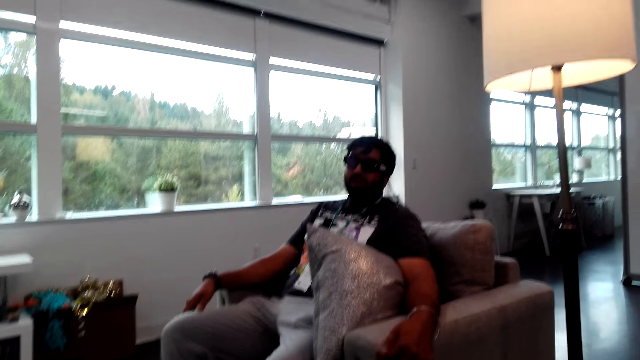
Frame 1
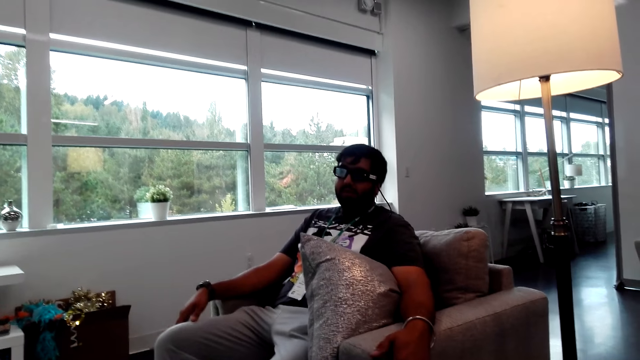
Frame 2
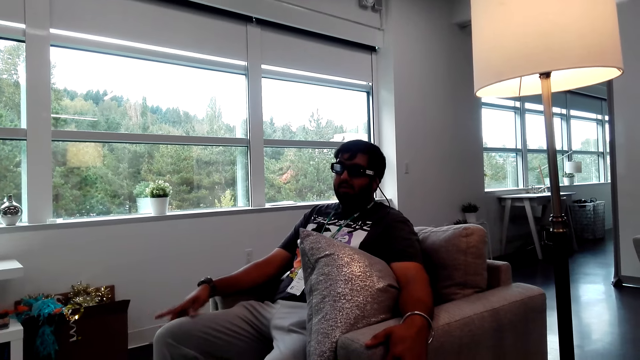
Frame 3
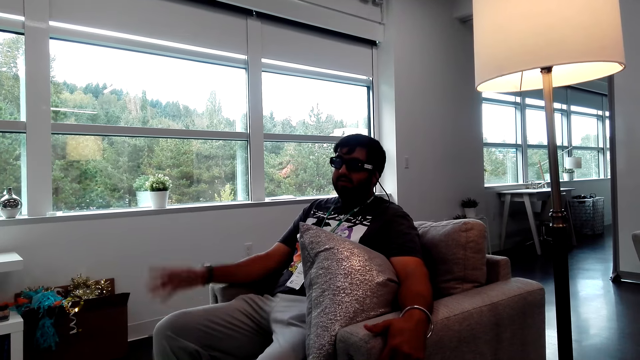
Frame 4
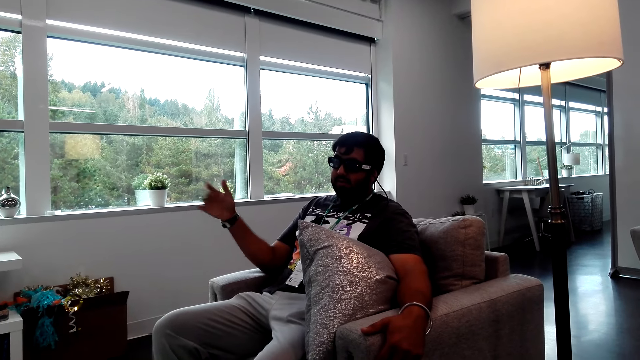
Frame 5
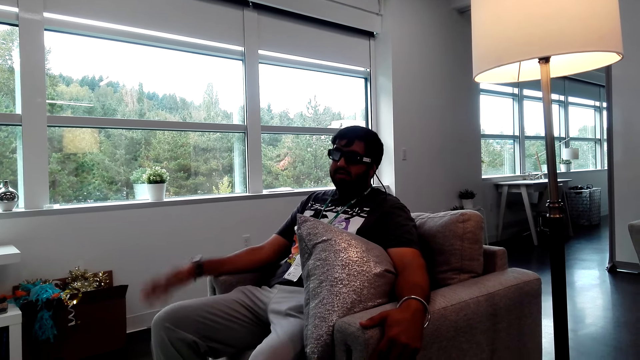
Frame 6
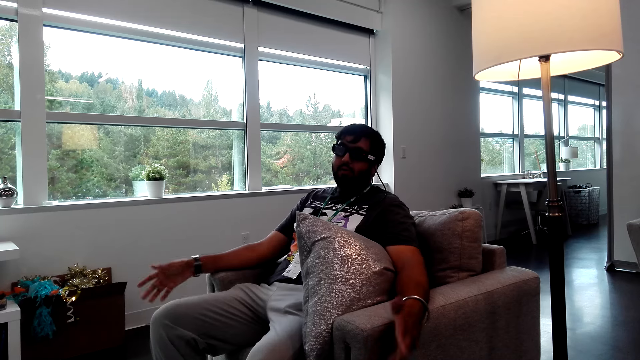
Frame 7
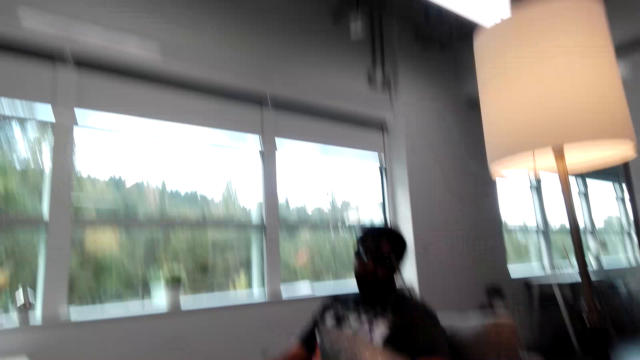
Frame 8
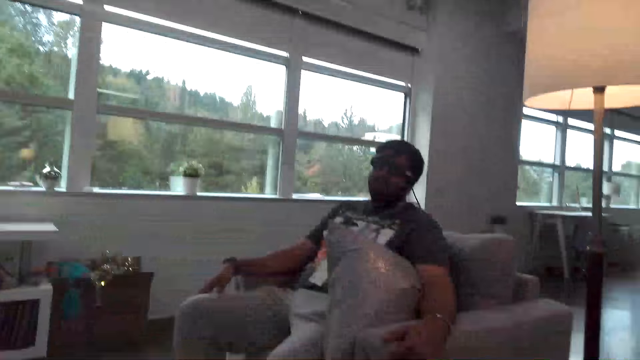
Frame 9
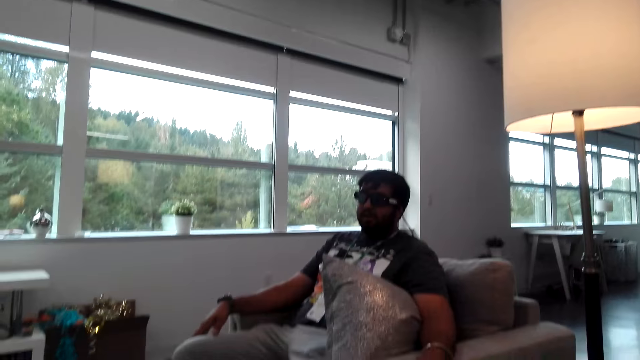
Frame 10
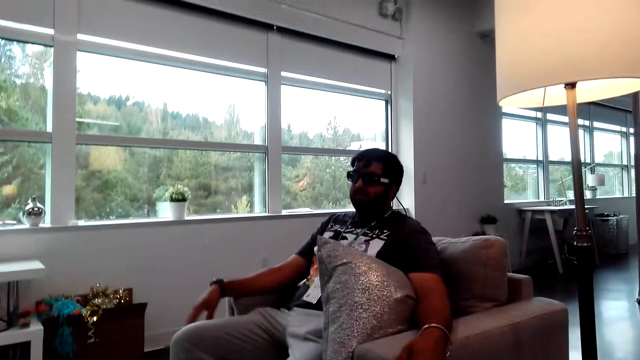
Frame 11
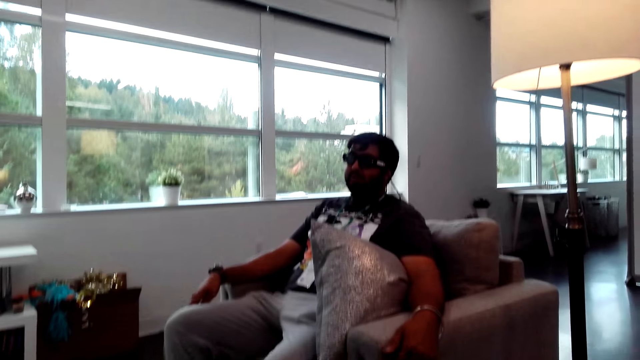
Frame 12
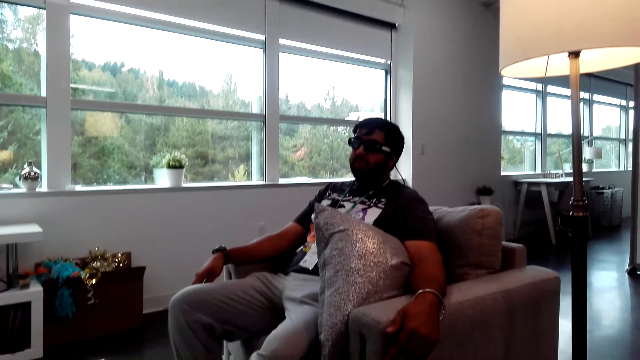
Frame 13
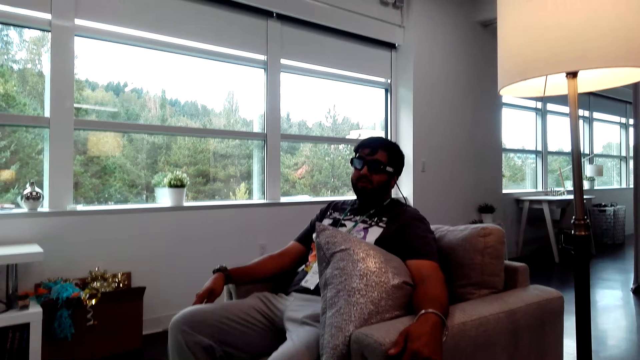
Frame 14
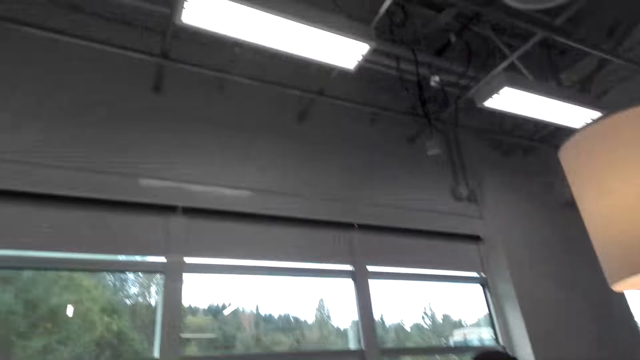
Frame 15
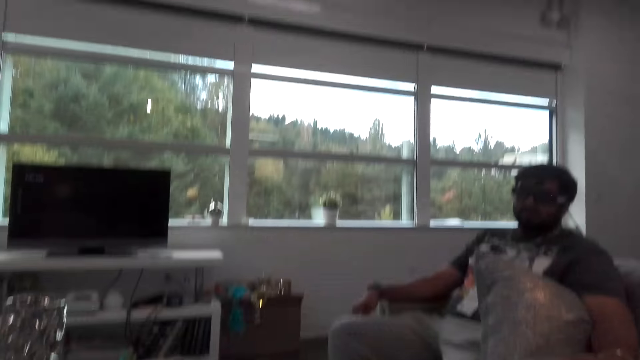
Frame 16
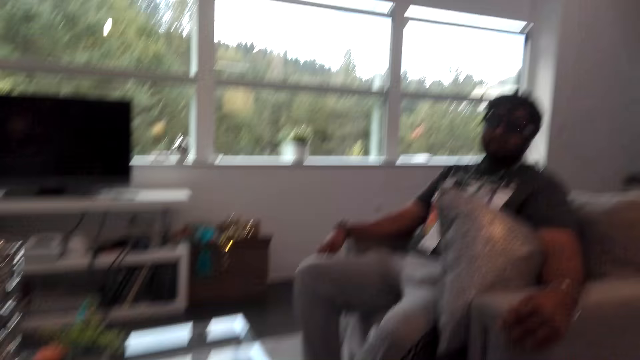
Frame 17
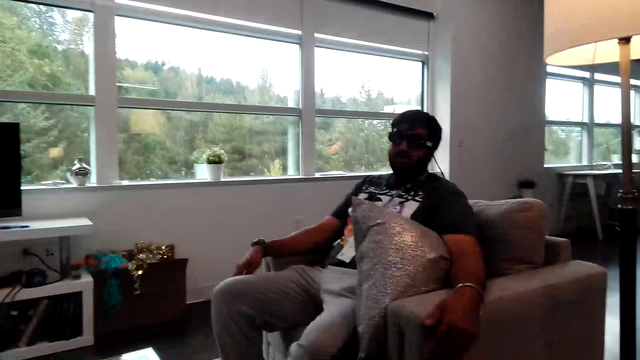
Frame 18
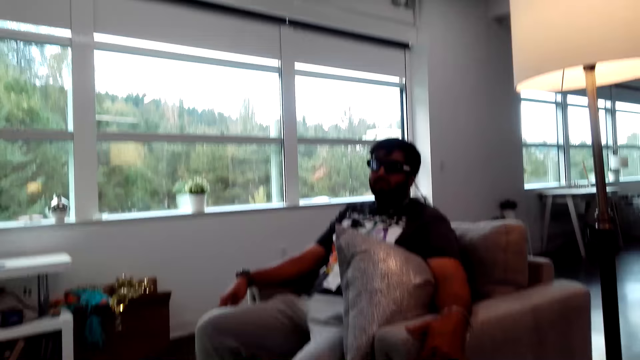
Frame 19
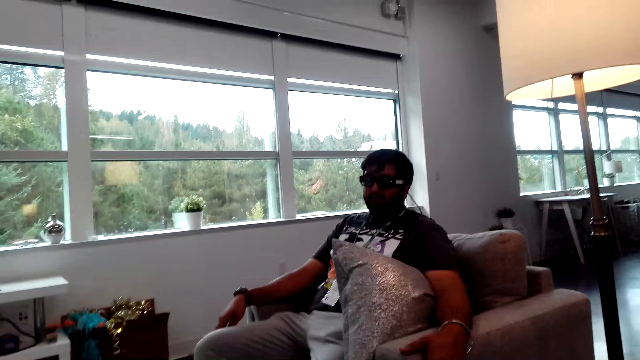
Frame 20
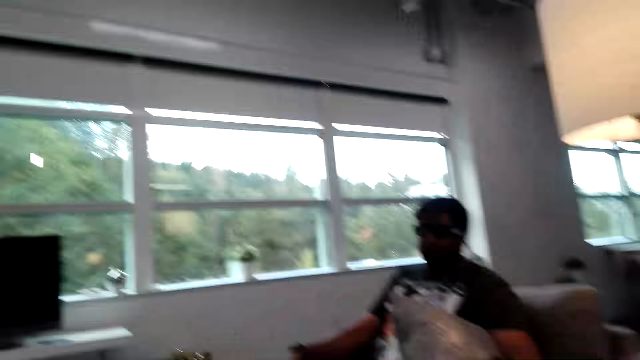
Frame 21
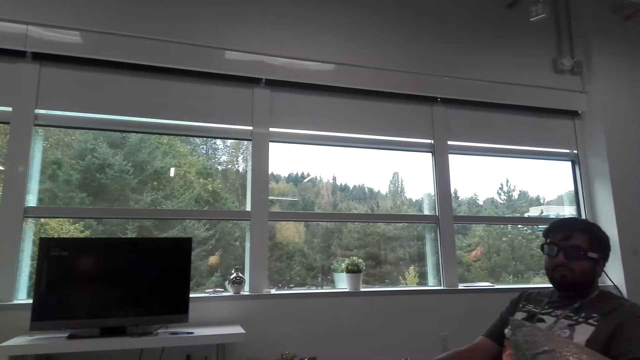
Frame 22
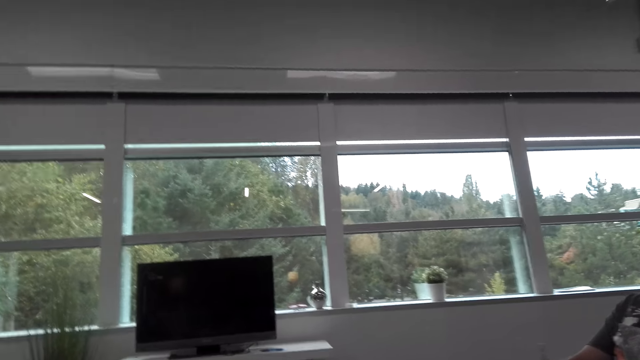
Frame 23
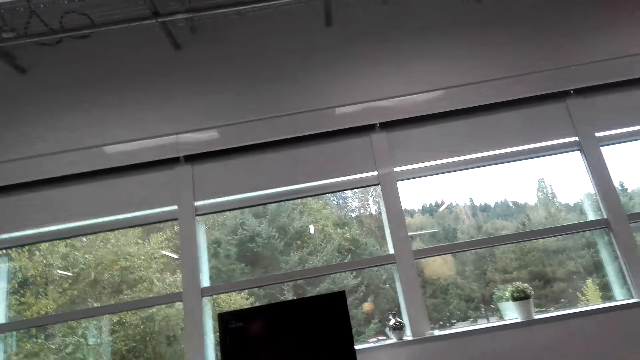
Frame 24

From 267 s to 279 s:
A man does a hand movement. The man converses with the camera wearer.

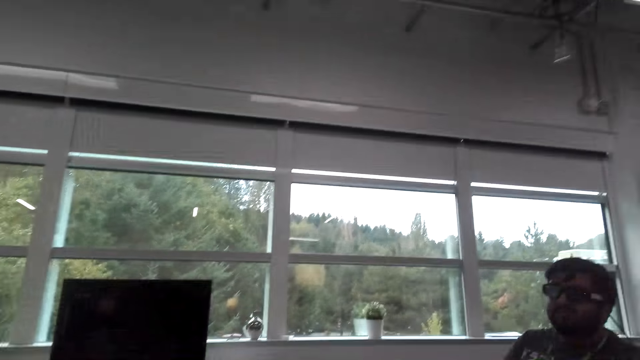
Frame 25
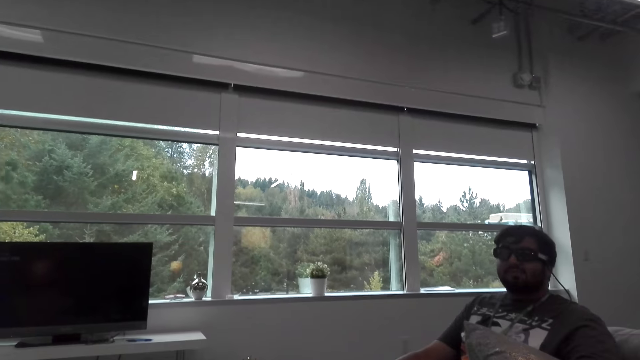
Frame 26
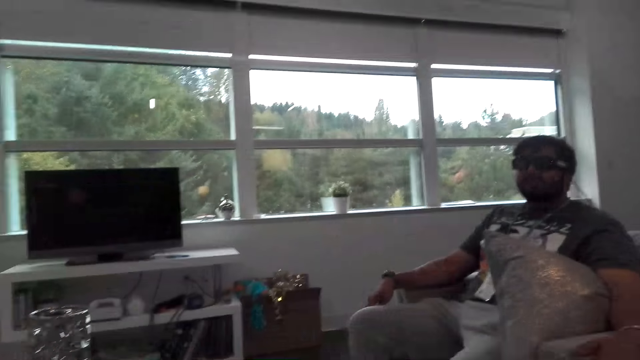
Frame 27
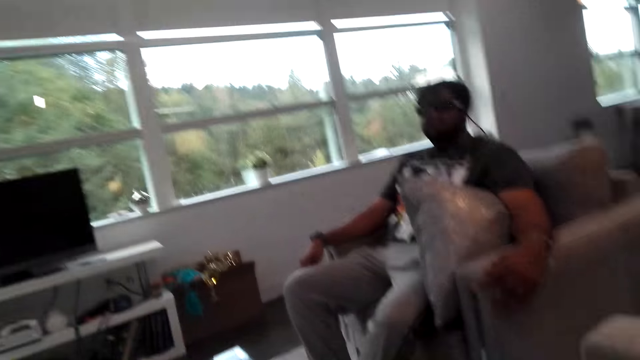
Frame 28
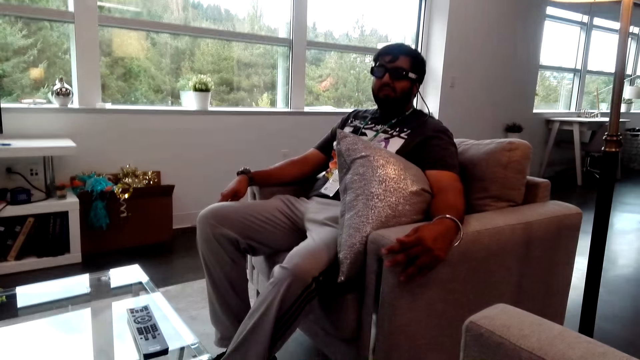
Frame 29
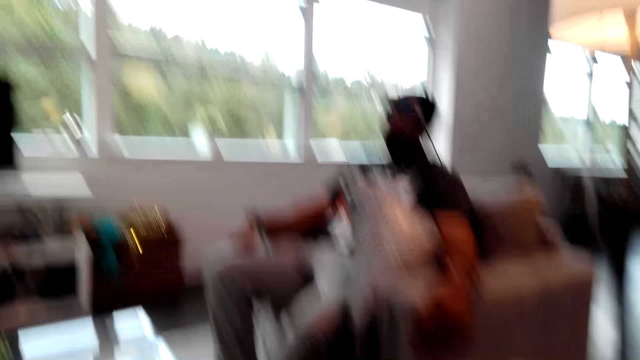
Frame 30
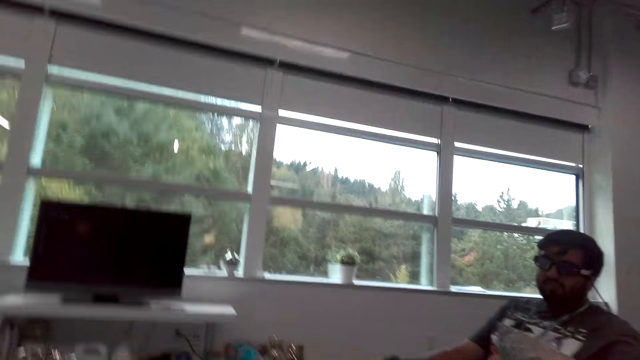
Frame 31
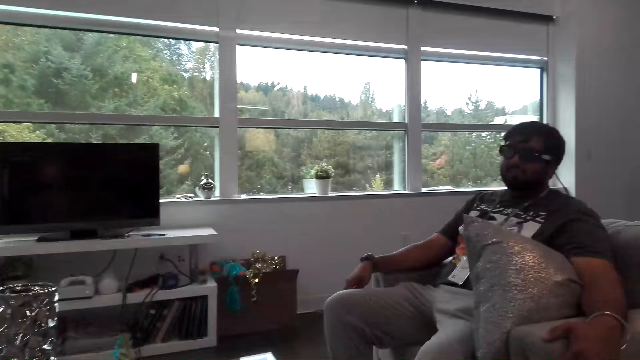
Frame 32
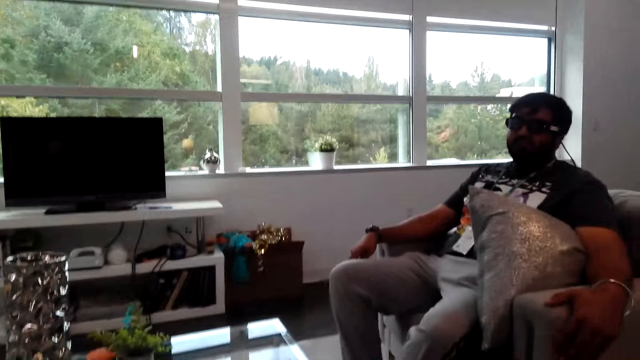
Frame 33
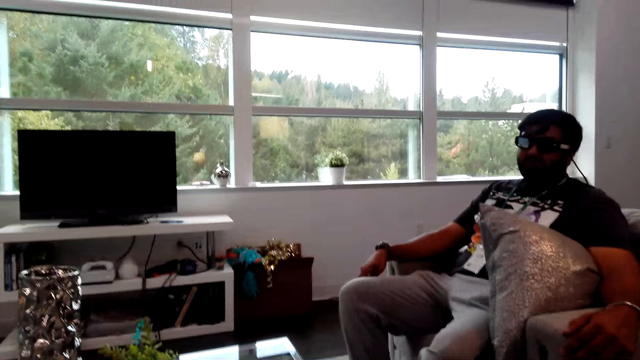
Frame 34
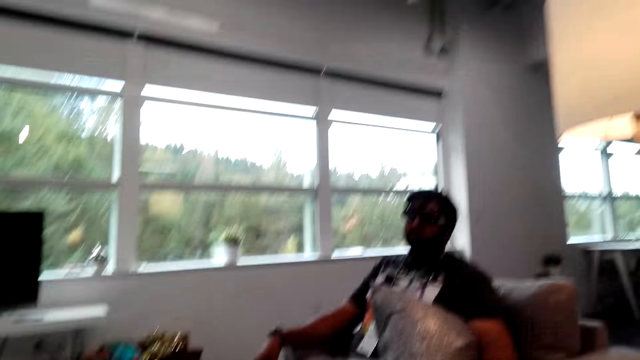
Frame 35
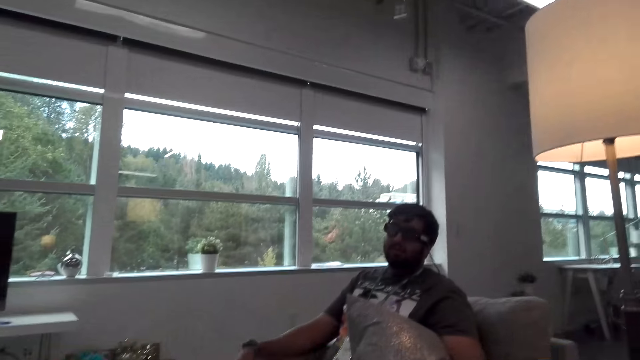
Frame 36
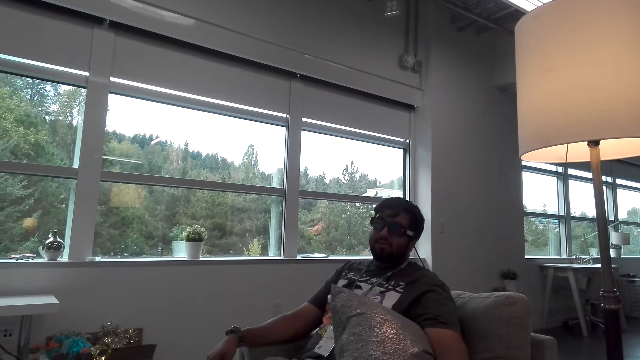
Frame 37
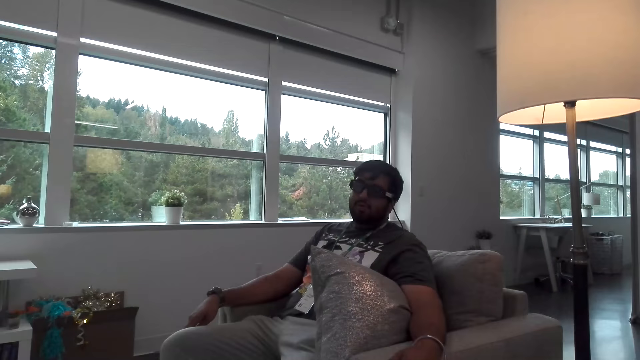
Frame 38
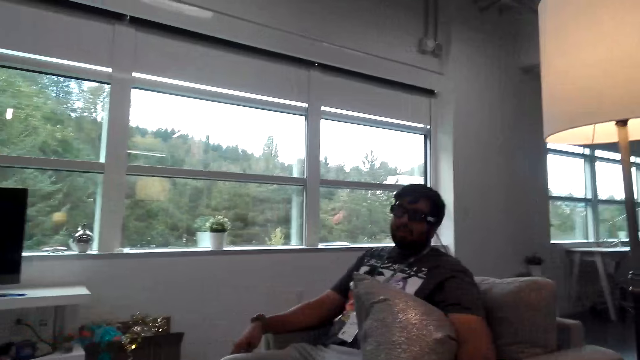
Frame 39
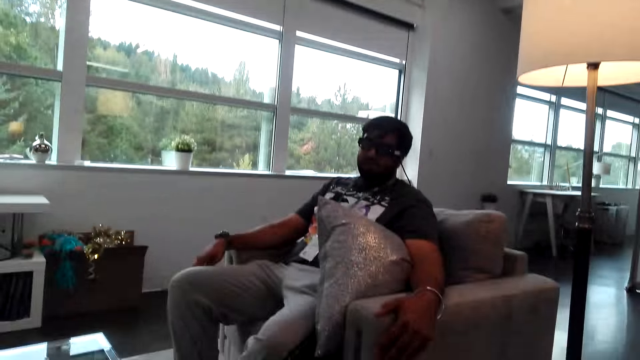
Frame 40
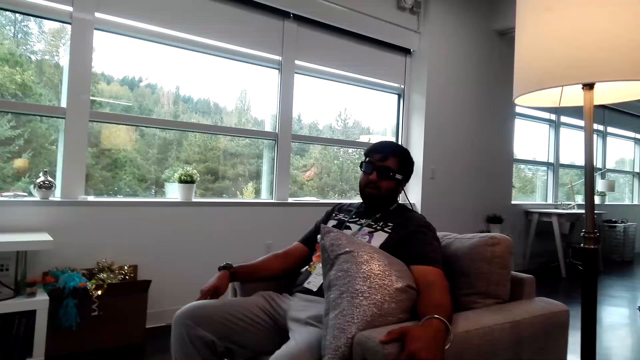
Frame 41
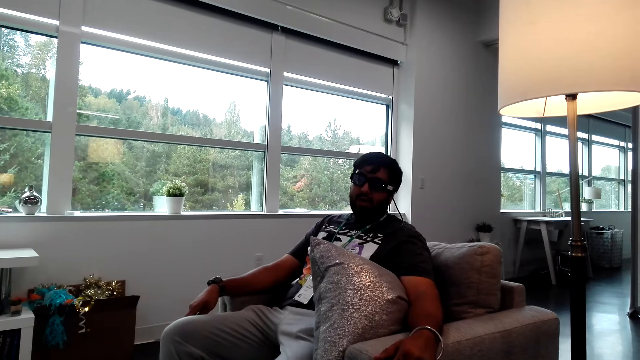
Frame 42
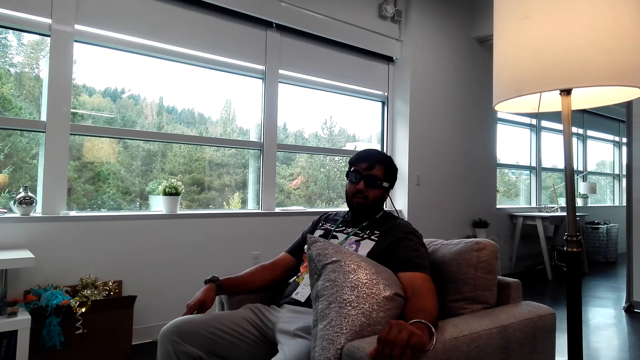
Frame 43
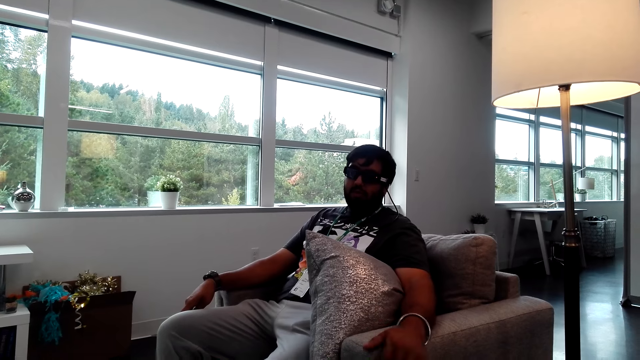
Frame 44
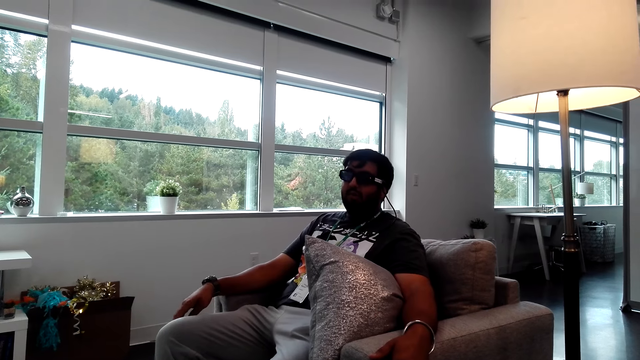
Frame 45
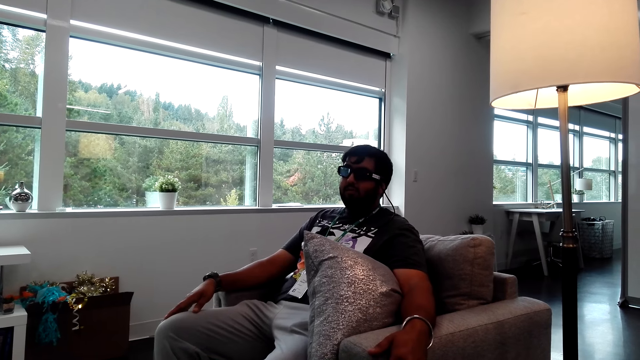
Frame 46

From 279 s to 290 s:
A man does a hand movement.
